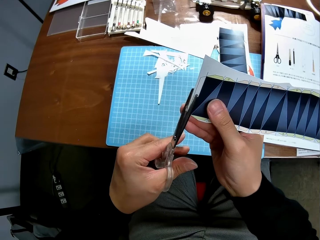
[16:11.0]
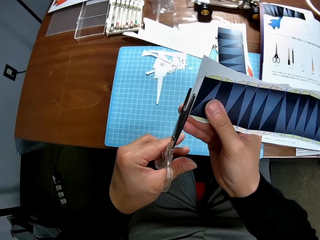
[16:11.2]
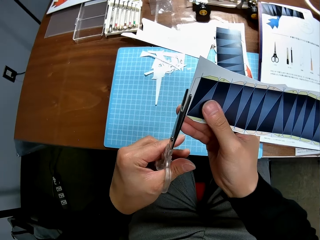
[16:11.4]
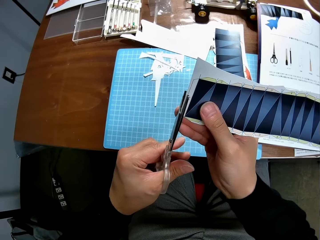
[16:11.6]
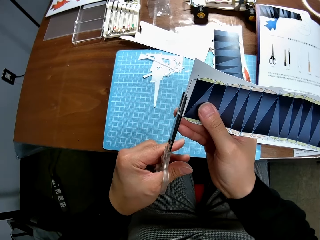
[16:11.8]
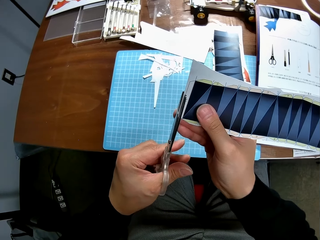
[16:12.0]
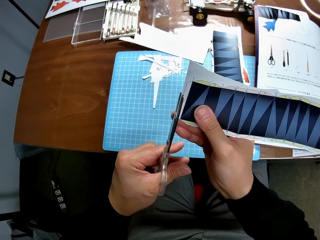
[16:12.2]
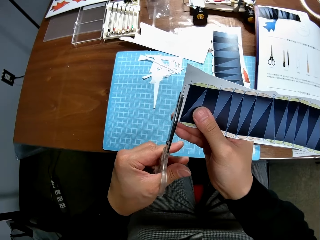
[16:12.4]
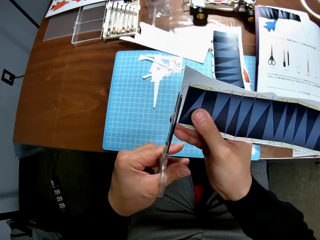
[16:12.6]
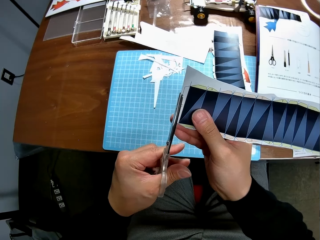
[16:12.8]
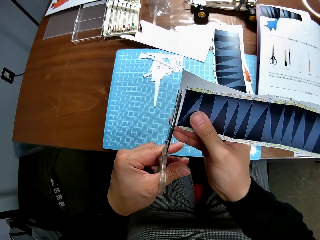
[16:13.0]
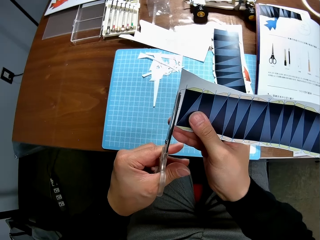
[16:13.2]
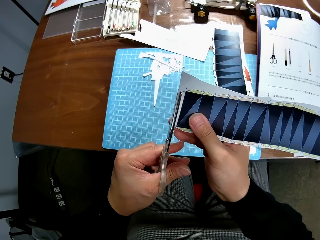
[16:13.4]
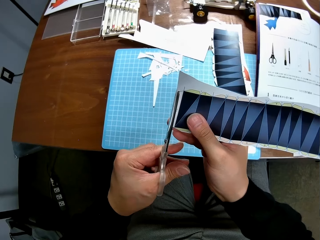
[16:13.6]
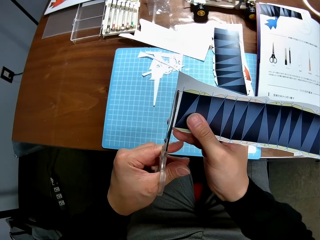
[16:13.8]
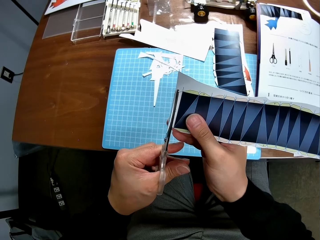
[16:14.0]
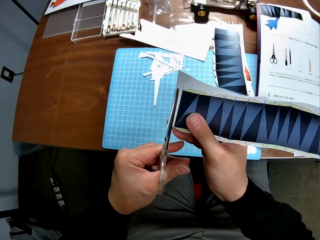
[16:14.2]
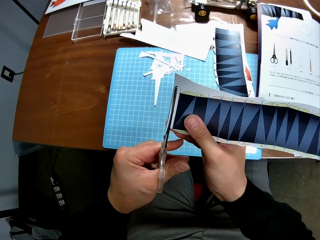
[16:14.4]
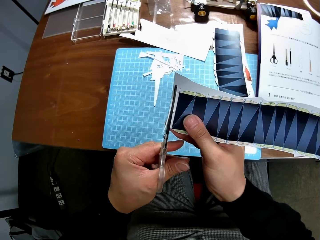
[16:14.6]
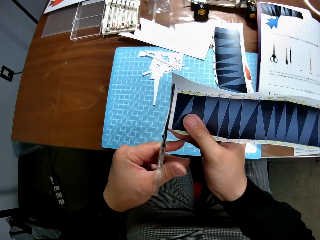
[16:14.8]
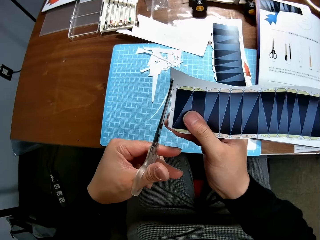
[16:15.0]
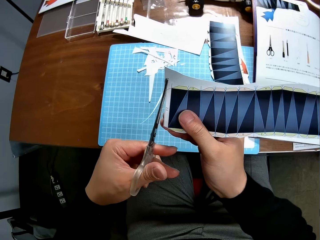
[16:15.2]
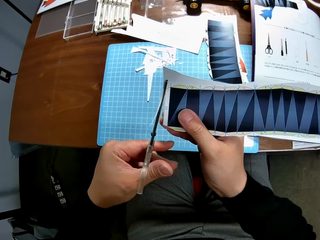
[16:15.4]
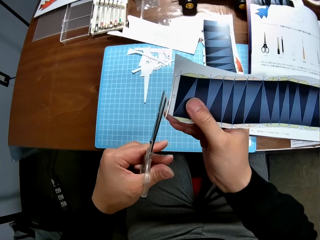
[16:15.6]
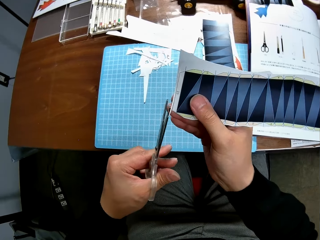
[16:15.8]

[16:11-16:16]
The camera wearer cuts the paper.

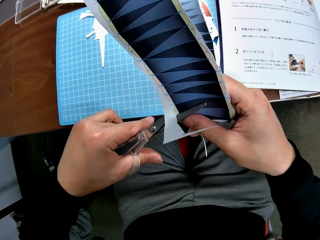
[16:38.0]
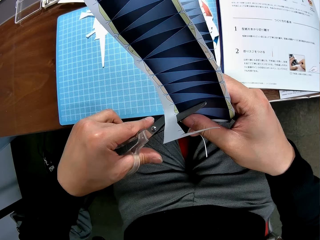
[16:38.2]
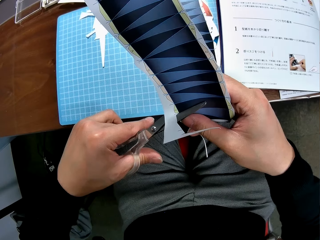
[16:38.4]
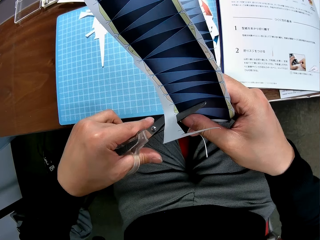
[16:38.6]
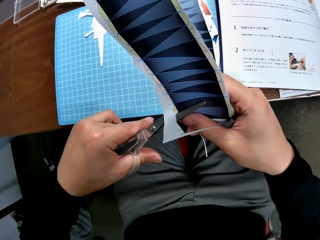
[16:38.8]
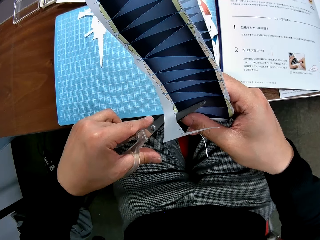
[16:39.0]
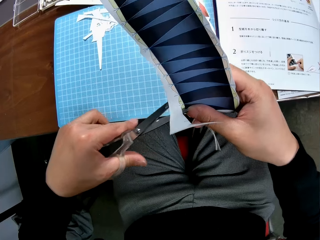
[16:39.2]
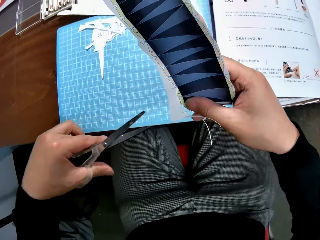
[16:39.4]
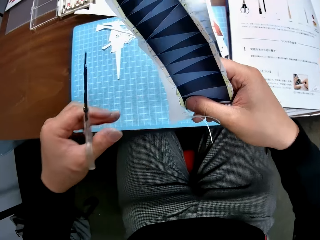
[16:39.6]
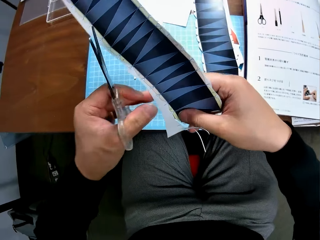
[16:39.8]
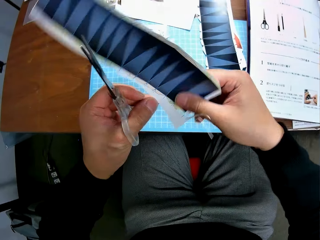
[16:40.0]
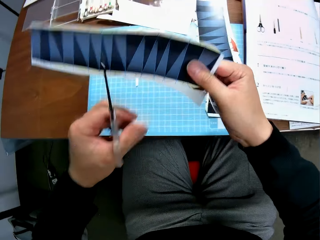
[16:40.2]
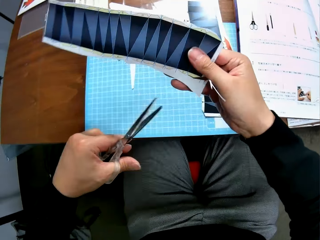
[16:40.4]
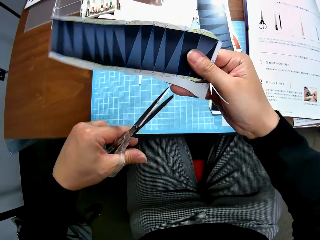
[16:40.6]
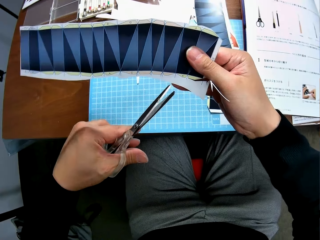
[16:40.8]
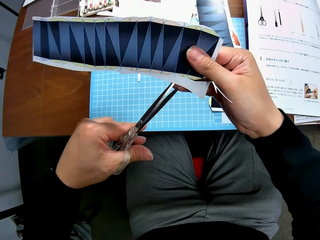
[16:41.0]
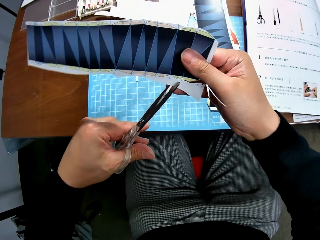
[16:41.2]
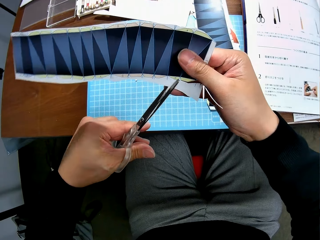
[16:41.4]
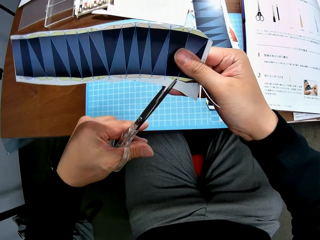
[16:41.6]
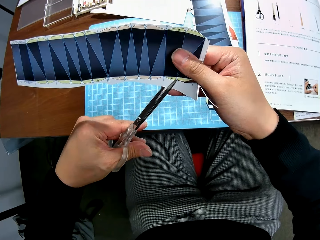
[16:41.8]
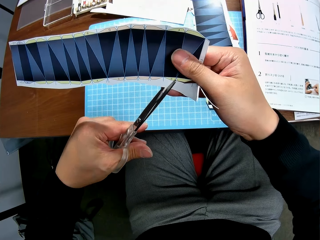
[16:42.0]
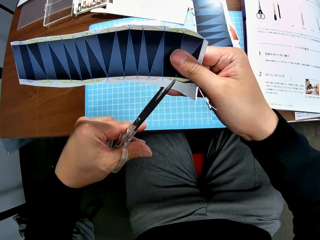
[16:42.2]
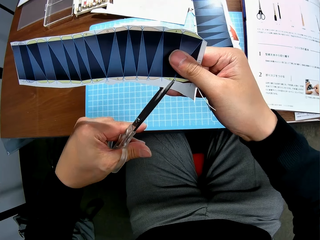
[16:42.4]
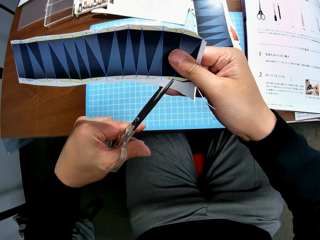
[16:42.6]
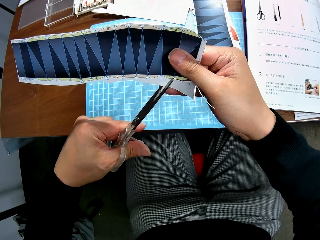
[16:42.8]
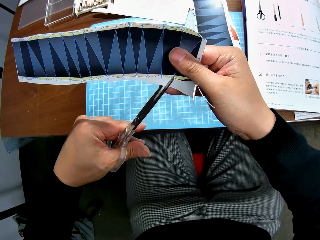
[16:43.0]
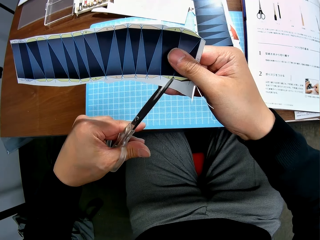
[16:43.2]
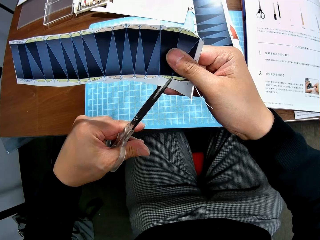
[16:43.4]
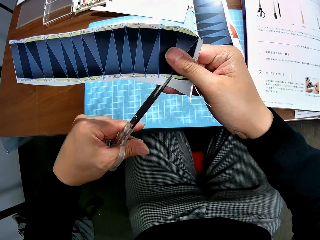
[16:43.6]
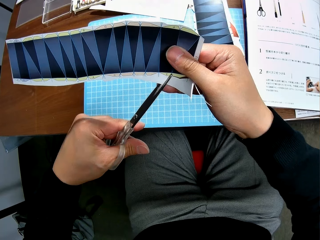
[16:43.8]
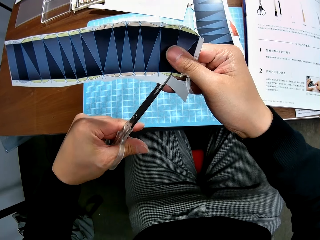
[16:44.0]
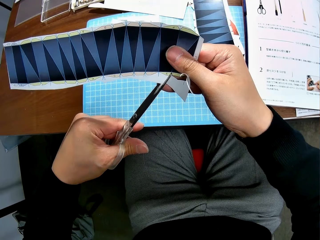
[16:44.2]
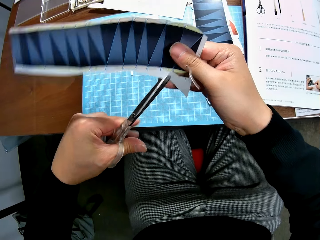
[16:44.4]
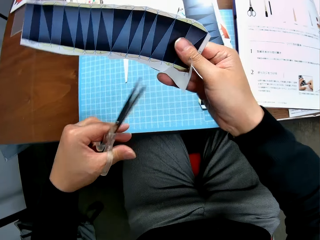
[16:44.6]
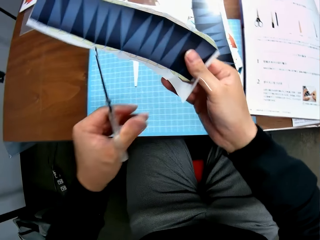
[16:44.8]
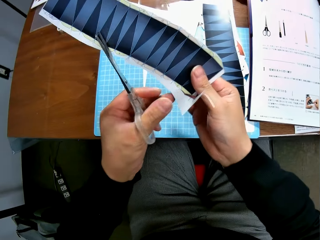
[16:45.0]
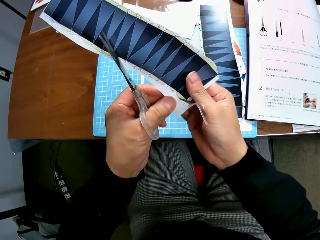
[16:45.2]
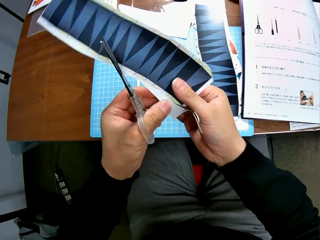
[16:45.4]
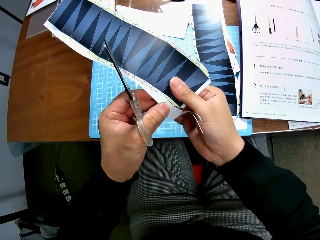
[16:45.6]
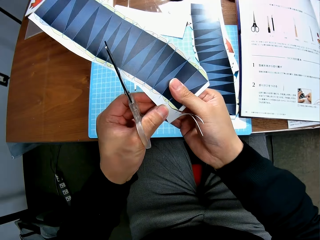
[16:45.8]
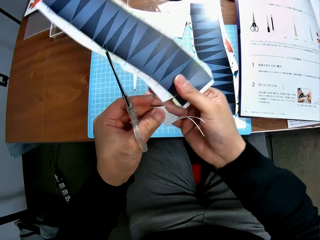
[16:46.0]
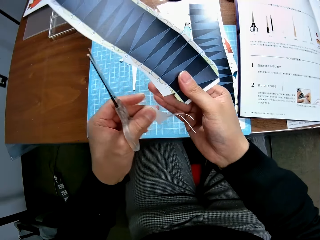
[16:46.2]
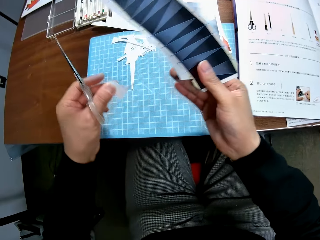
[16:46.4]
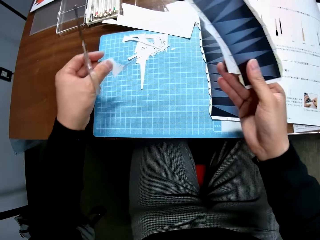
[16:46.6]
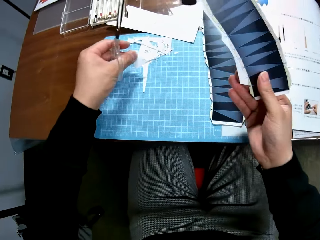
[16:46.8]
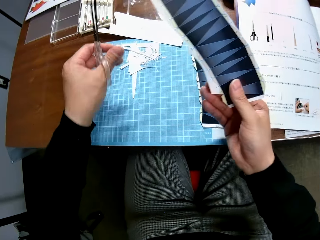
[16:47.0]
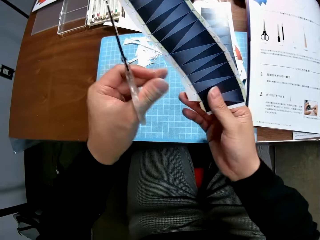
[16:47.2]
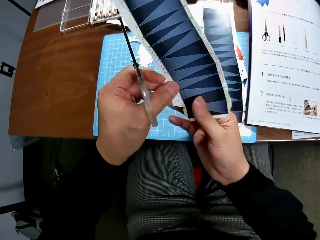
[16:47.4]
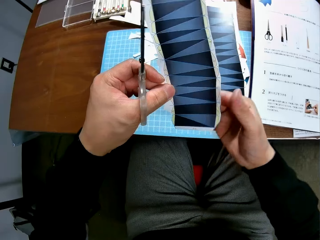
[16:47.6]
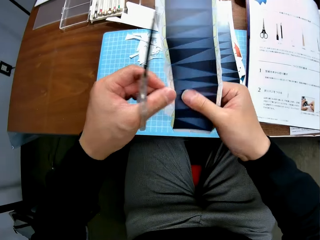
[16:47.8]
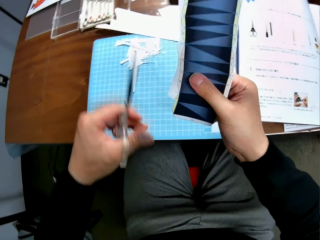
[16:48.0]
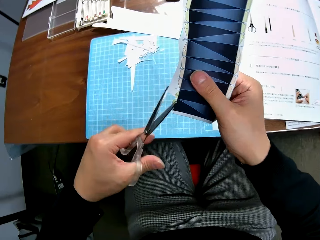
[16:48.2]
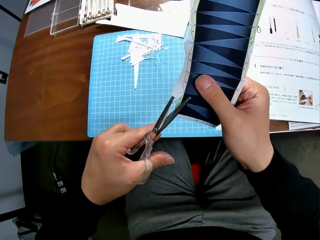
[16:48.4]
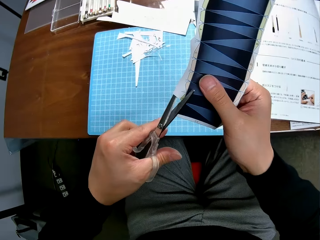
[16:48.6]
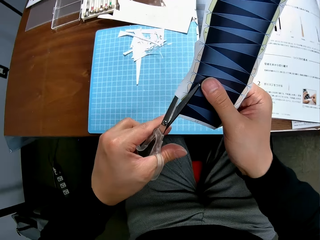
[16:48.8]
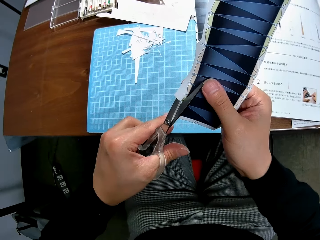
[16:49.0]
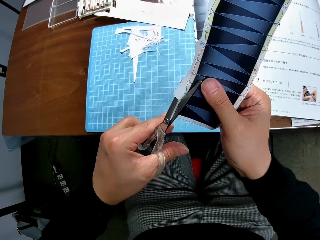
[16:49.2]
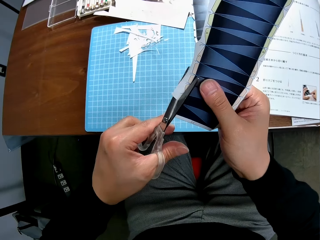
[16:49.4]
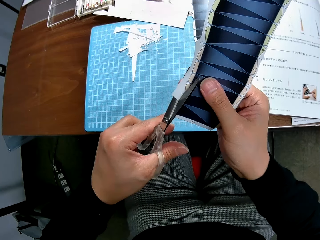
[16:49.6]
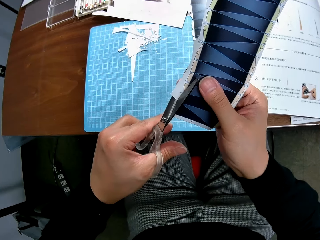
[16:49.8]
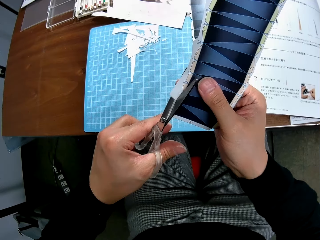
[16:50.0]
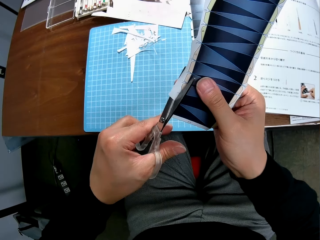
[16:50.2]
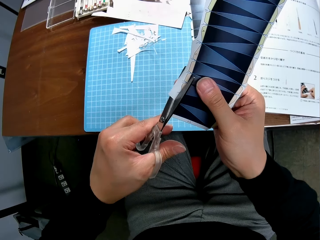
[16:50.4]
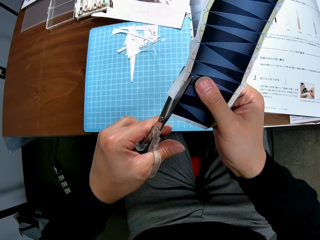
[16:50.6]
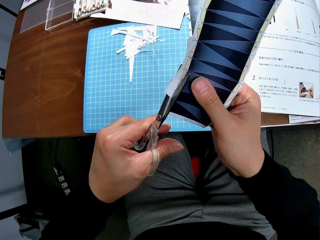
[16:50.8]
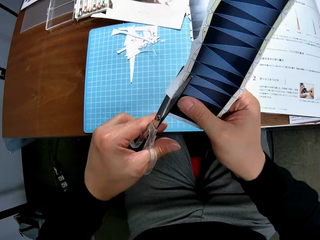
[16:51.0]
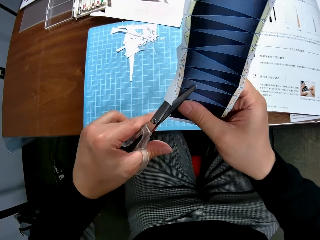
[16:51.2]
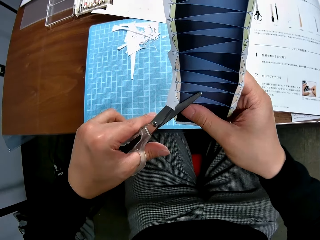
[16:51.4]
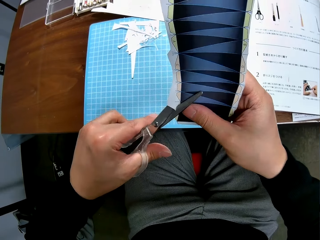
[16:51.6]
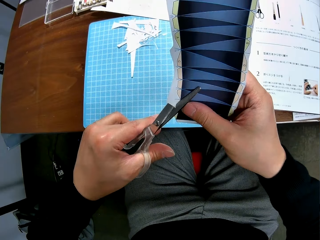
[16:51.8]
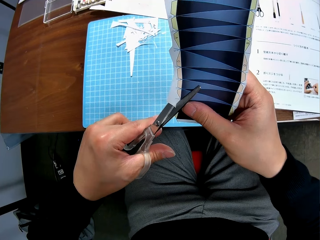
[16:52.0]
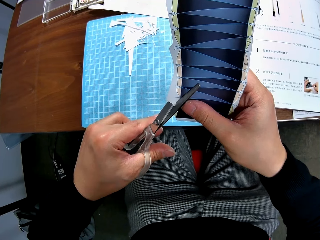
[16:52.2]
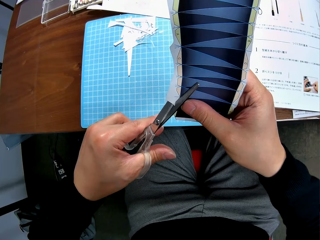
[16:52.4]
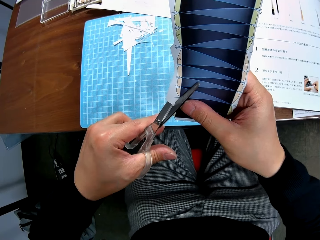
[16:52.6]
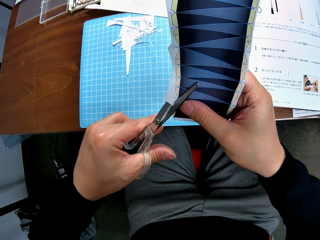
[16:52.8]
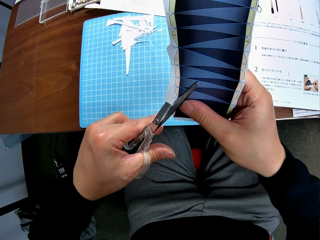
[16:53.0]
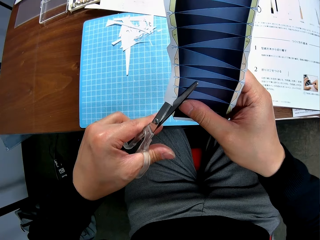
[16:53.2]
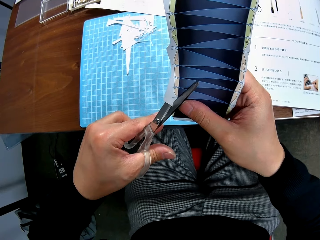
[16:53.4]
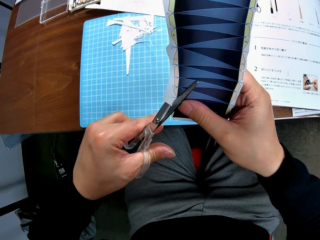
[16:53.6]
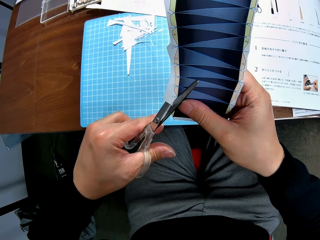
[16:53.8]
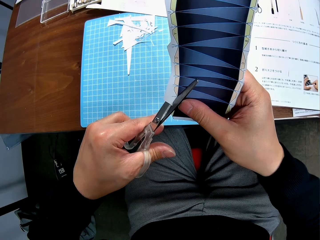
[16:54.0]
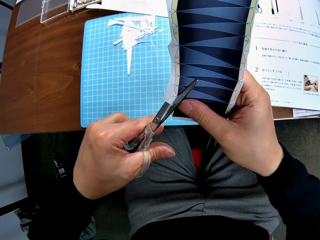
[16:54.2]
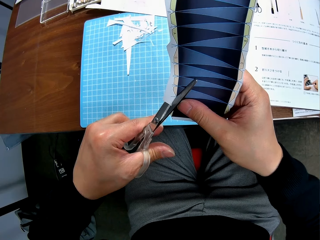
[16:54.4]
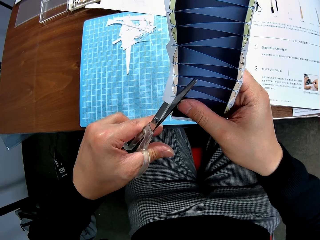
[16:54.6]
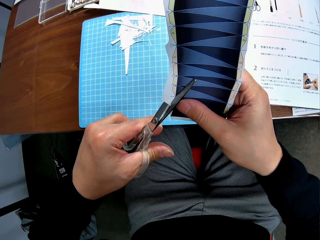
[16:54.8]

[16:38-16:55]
The camera wearer adjusts the paper. They cut the paper. They remove a cut piece from the second paper stock. They drop the cut piece of paper on the cutting mat on a table. They continue to craft the second paper stock with the scissors. They adjust the paper. They cut the paper.
